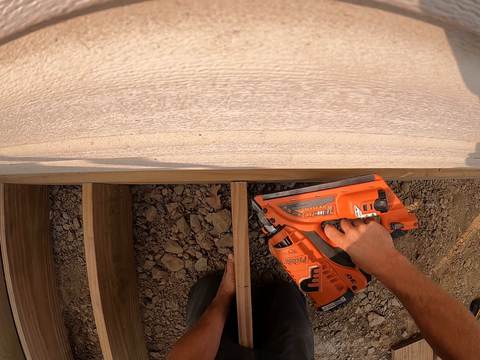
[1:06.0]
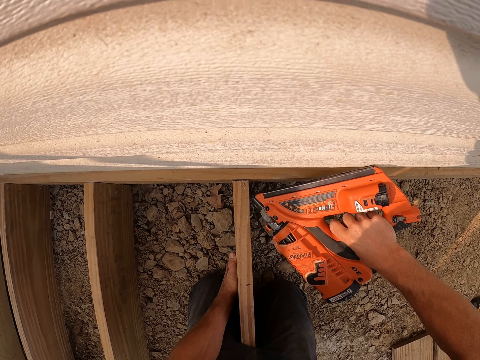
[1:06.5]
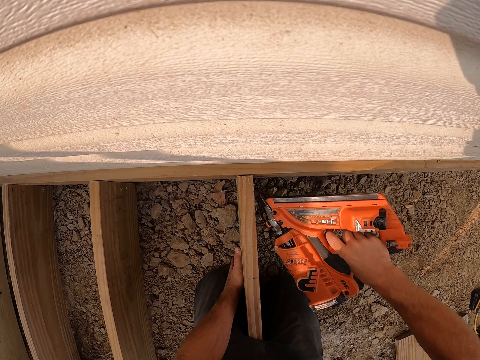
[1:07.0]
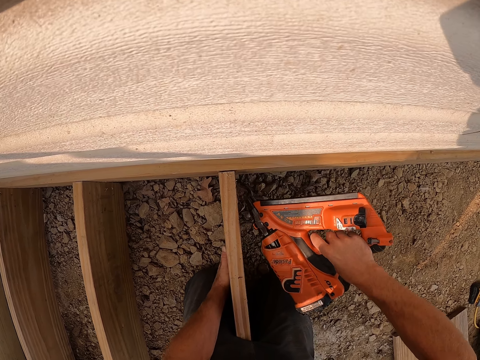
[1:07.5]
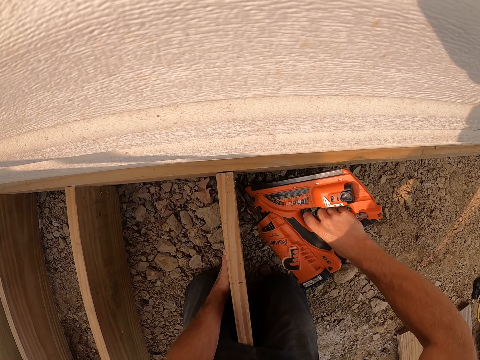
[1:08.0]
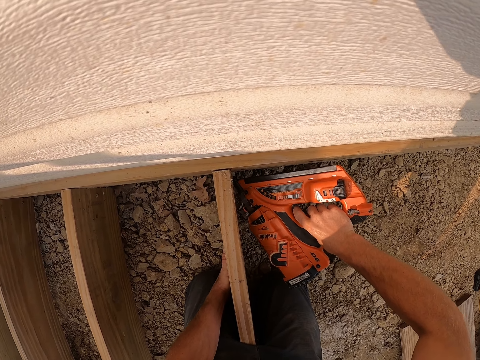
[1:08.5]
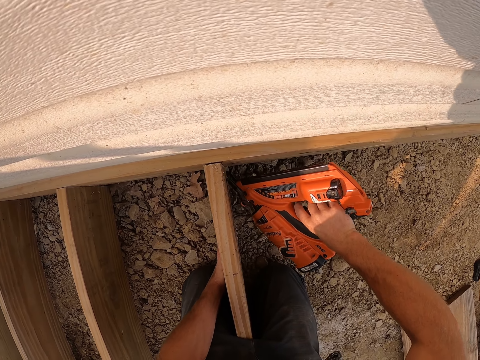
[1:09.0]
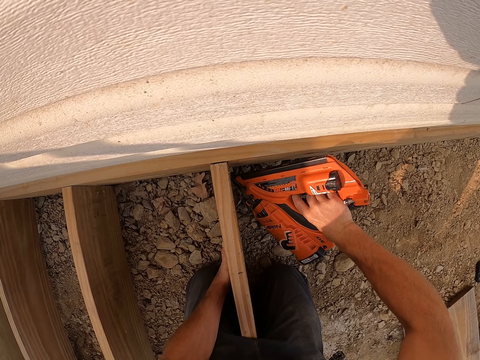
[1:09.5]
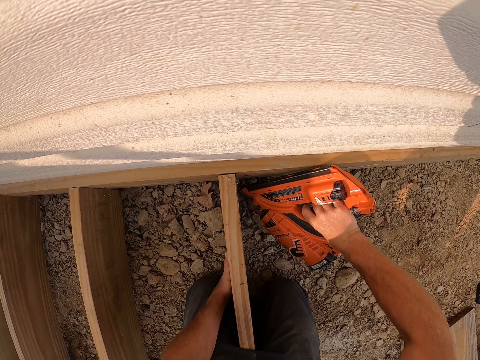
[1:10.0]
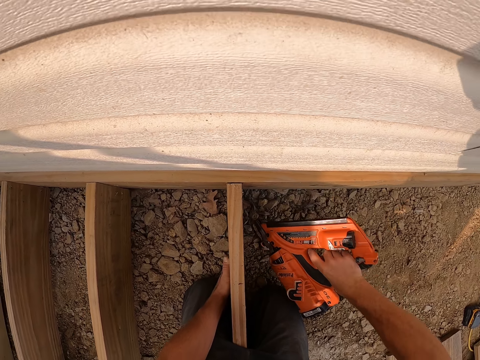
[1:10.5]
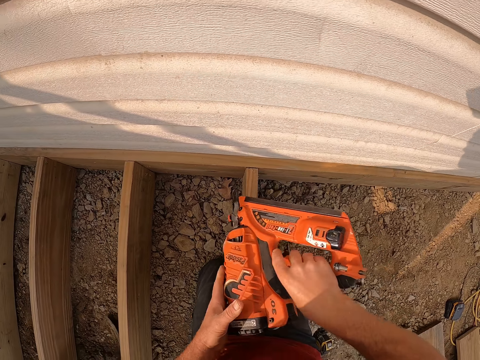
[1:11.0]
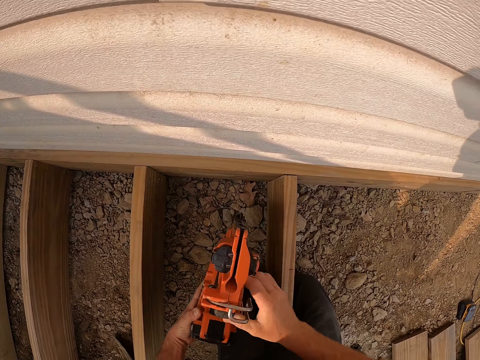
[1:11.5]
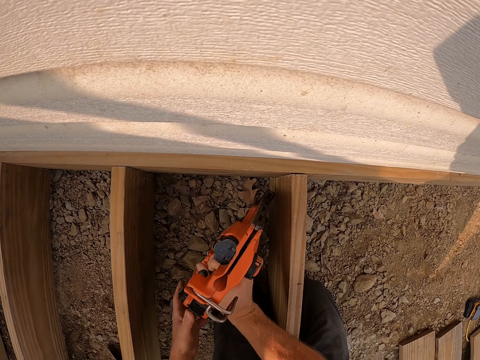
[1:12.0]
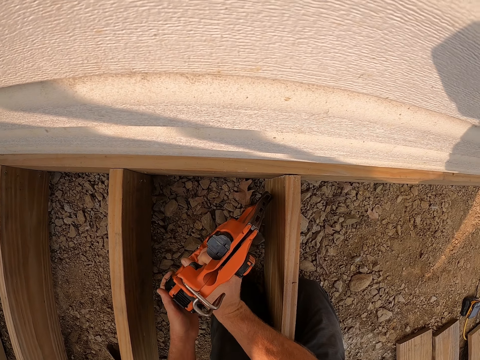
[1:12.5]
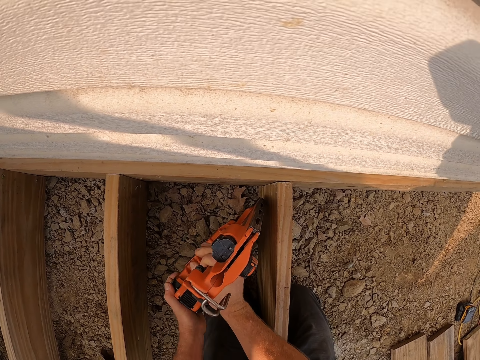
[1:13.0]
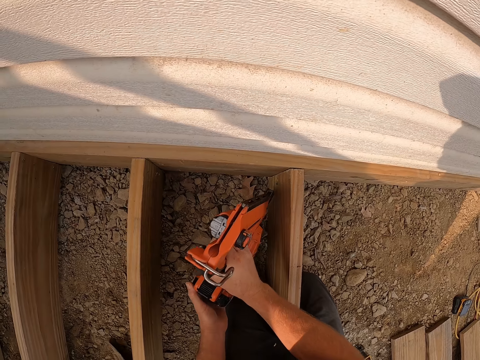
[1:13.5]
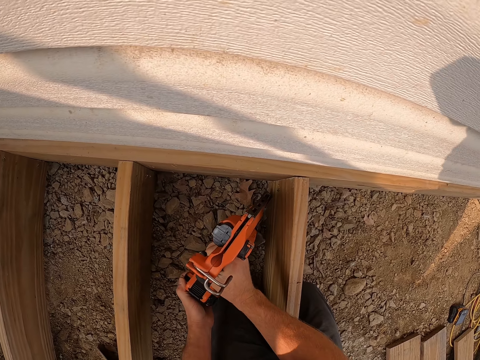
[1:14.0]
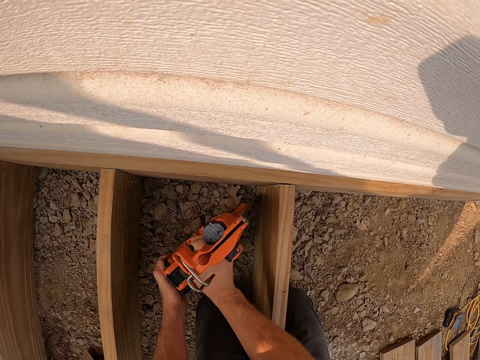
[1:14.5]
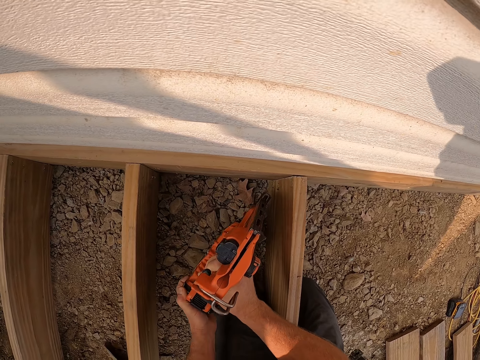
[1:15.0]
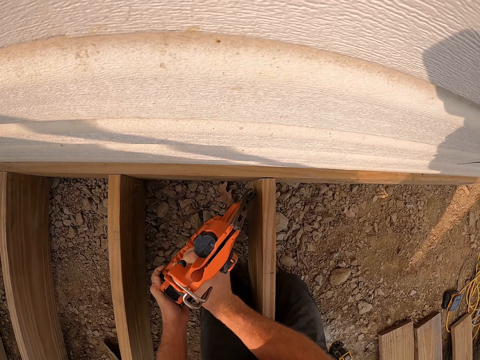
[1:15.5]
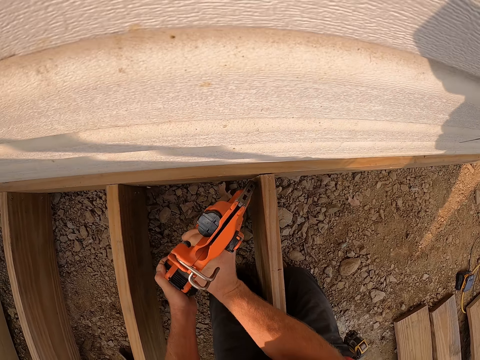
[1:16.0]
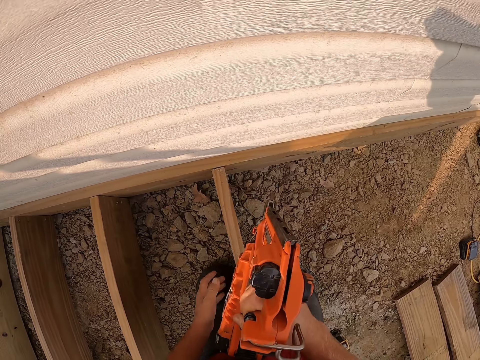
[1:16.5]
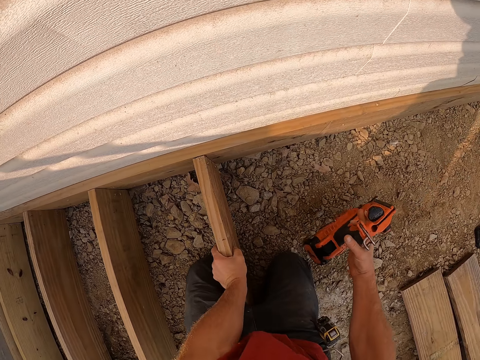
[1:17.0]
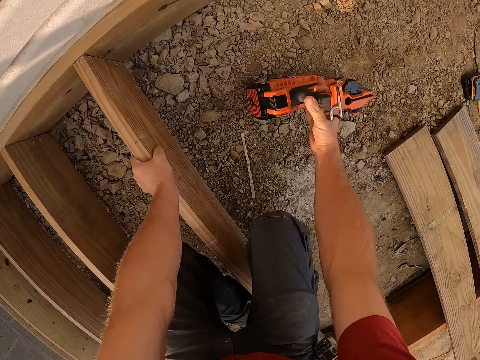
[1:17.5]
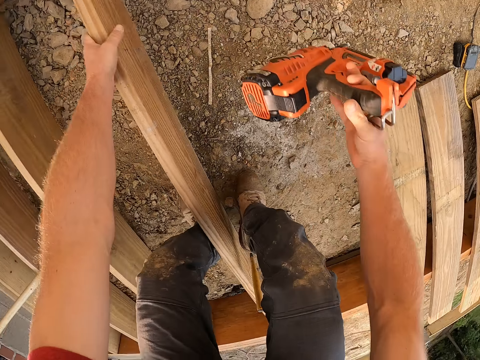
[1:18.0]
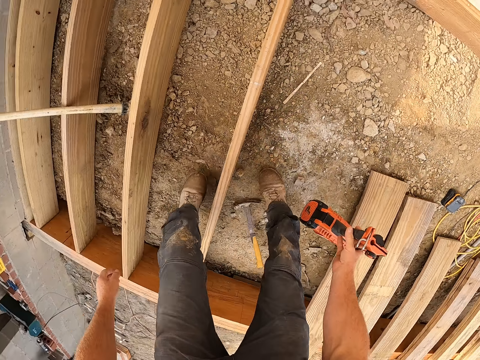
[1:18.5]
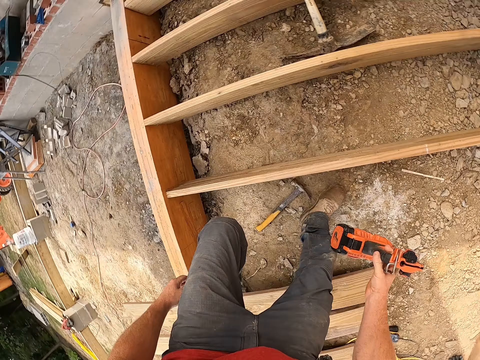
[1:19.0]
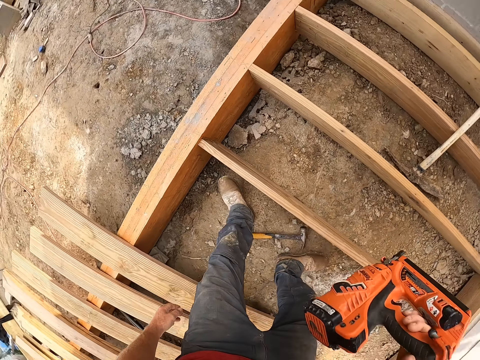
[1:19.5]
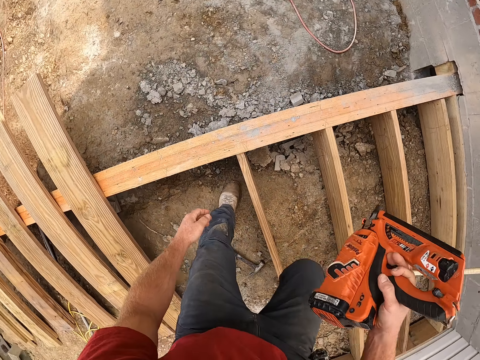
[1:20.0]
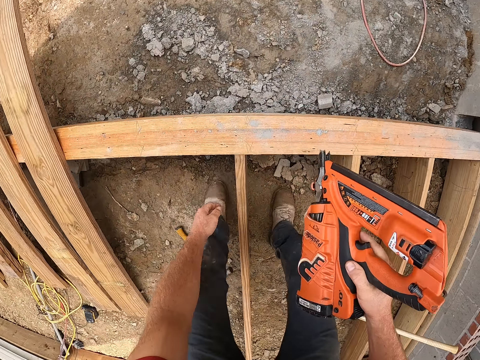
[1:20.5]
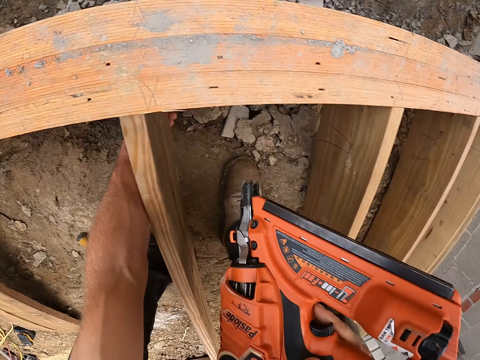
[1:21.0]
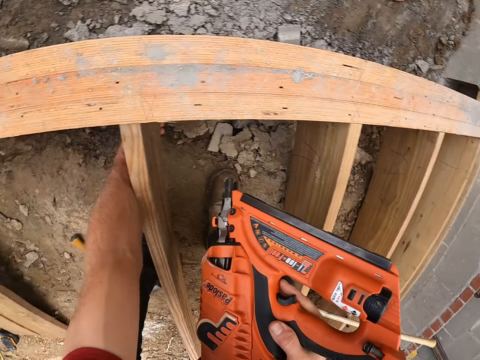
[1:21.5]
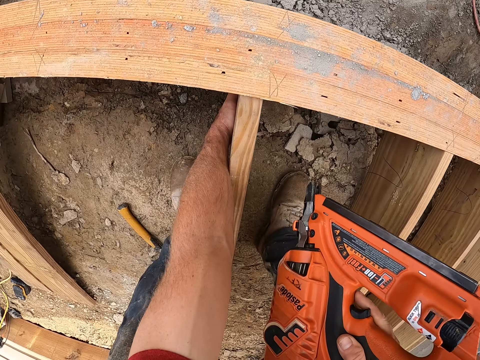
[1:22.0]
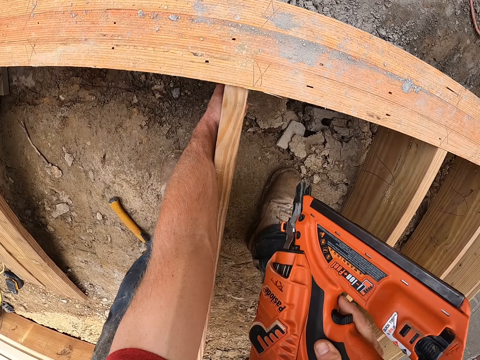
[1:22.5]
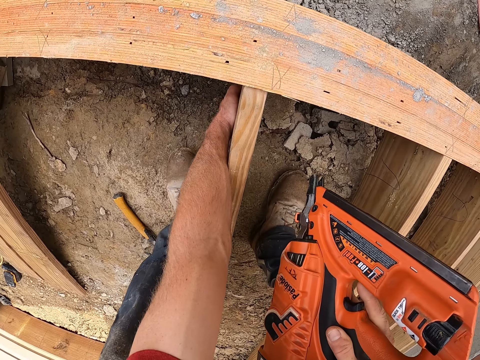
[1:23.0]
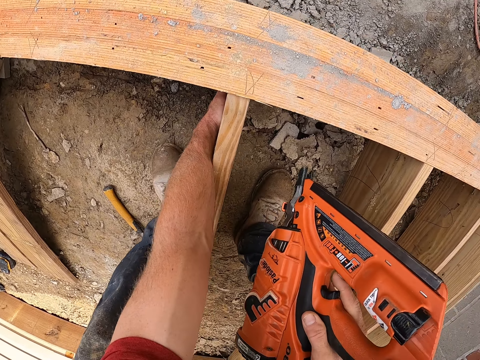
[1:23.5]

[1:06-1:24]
The camera wearer holds a nail gun using his left hand. He drives a nail into a piece of wood using the nail gun. He places the nail gun on the ground. He stands up. He raises his left foot, lowers the left foot to the ground, raises his right foot and lowers the right foot to the ground. He bends down. He holds the piece of wood. He adjusts the wooden plank with the hammer.

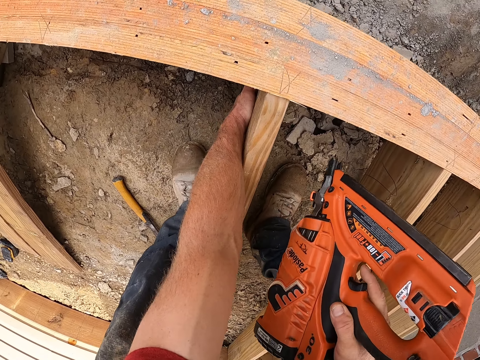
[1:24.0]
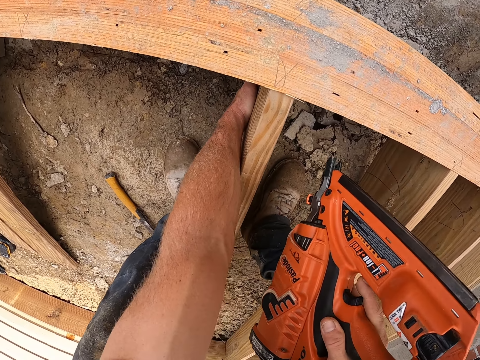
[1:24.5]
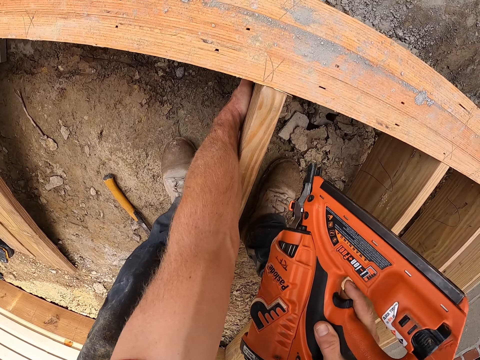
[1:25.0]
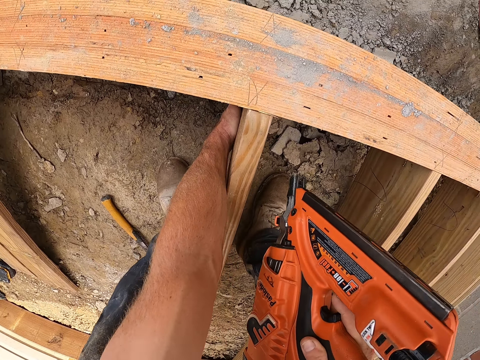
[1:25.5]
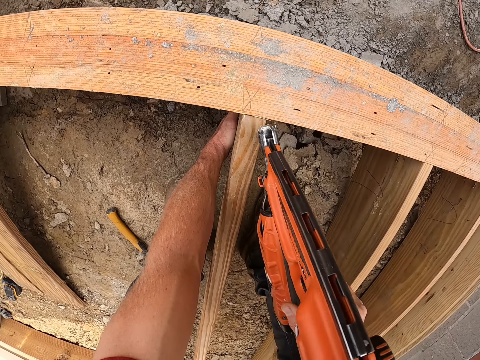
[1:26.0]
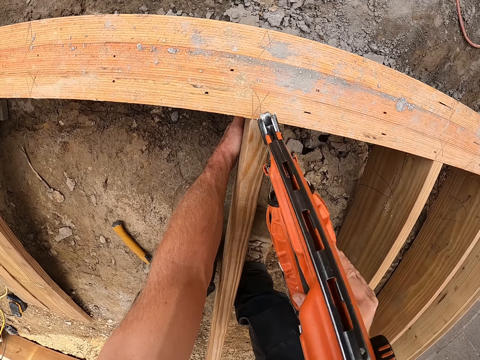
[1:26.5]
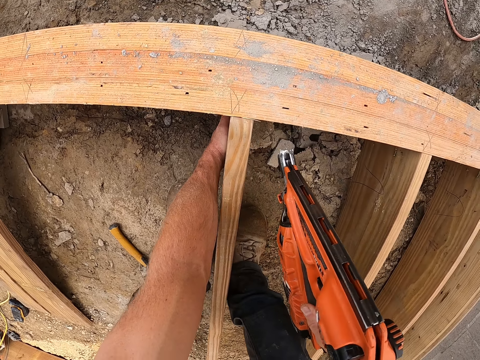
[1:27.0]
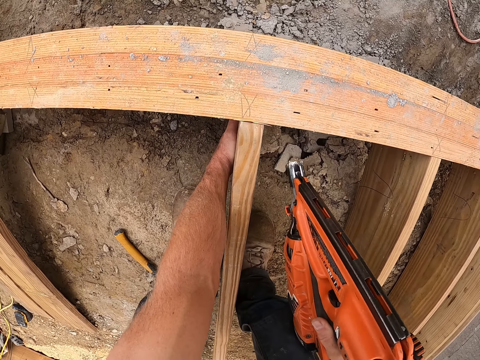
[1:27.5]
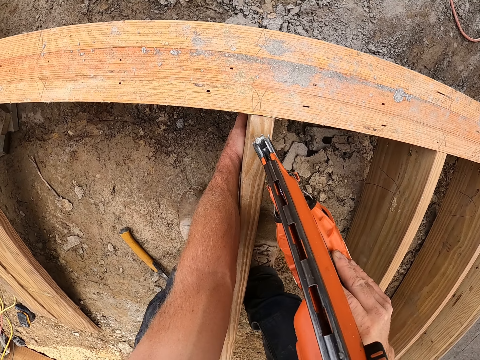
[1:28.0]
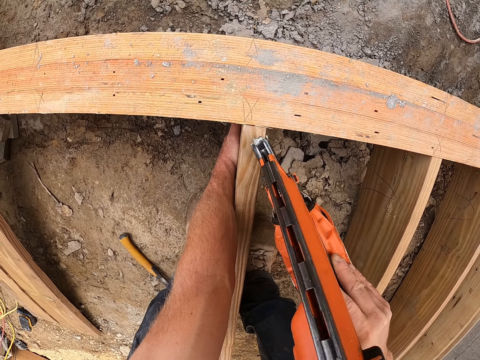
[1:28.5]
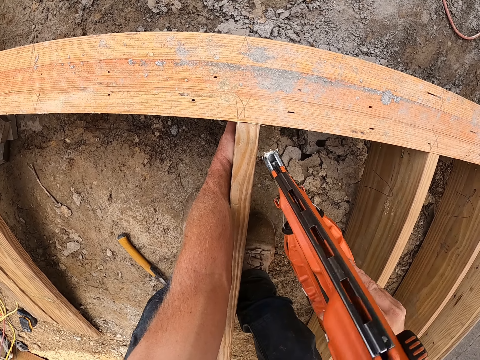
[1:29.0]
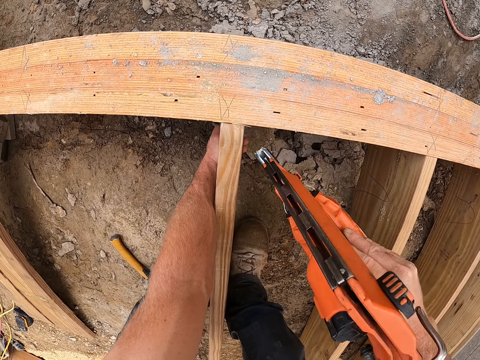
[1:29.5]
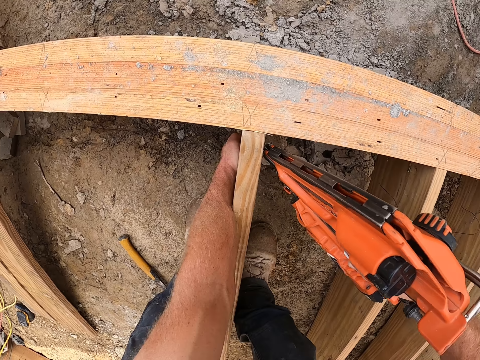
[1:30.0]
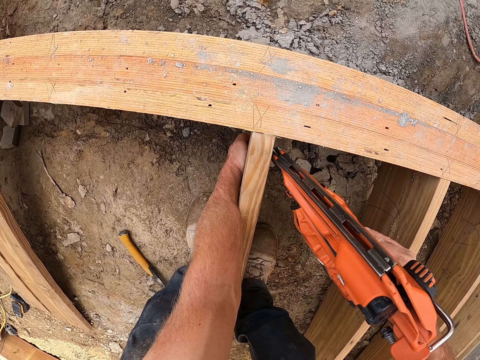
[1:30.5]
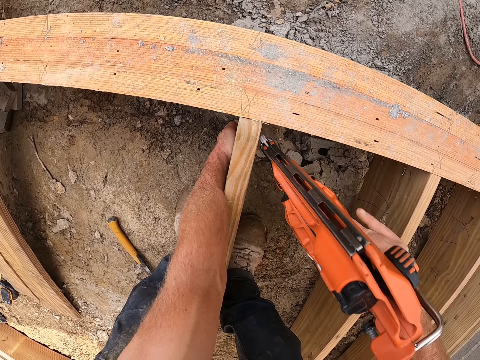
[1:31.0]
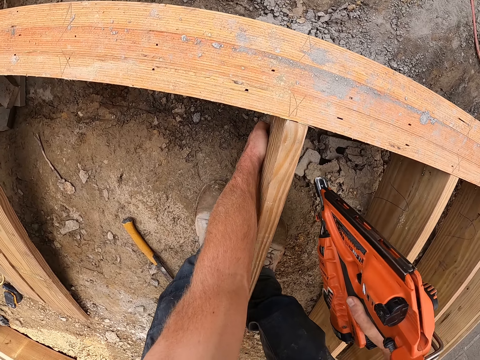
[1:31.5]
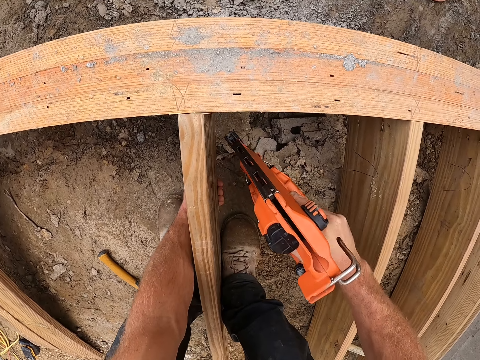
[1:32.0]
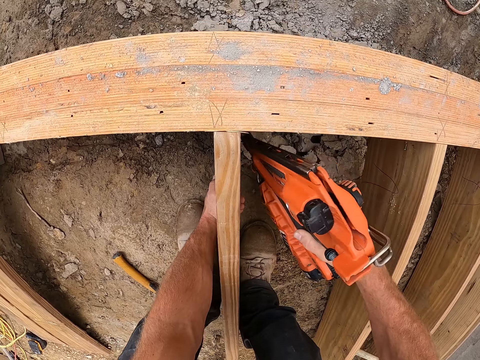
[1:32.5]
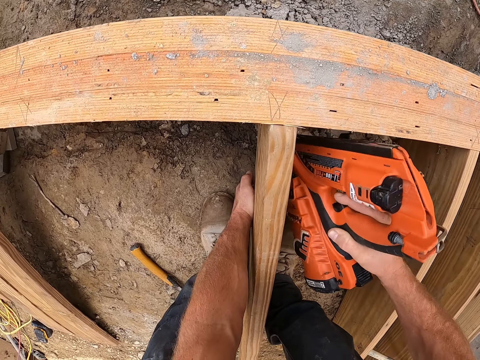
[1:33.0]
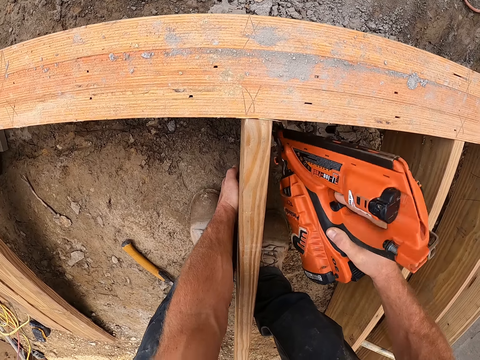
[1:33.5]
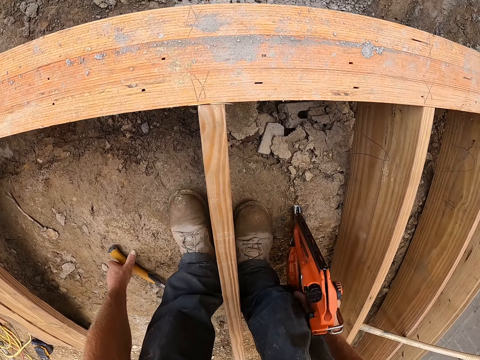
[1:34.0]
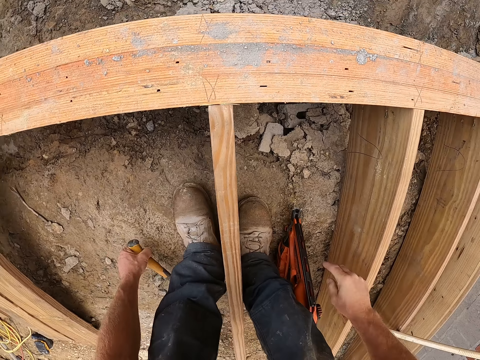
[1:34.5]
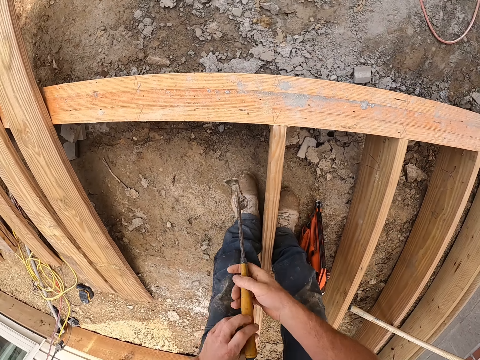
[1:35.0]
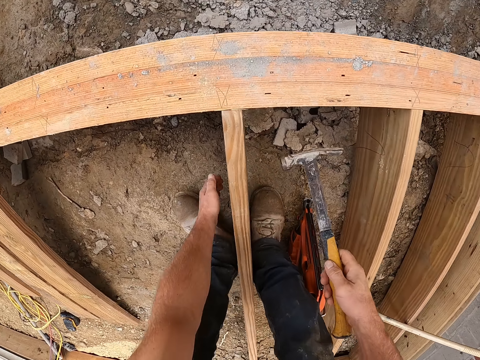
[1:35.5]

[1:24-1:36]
The camera wearer screws the wooden plank to the wooden frame with the drill machine or nail gun. They hit the piece of wood with the nail gun. They drop the drill machine on the ground. They pick up the hammer from the ground. They adjust the wooden plank with the hammer.
